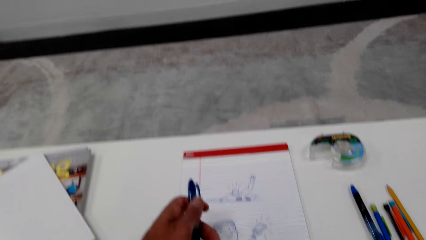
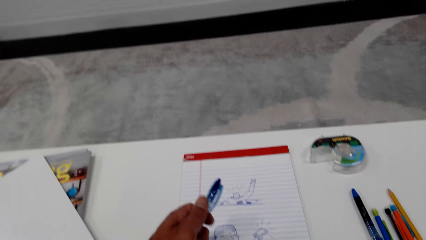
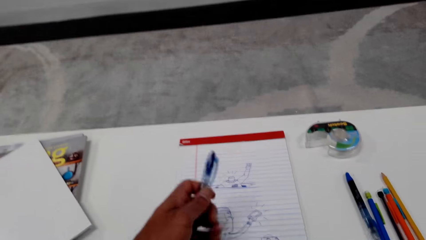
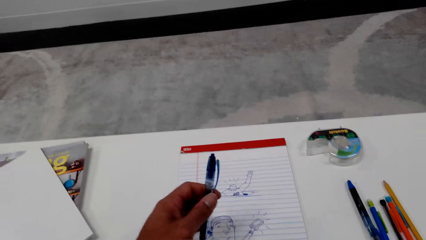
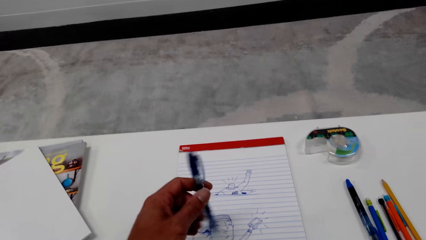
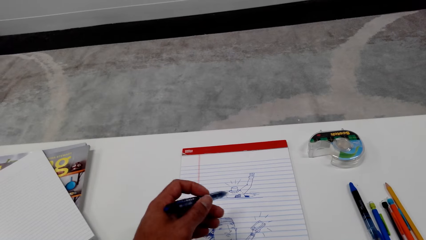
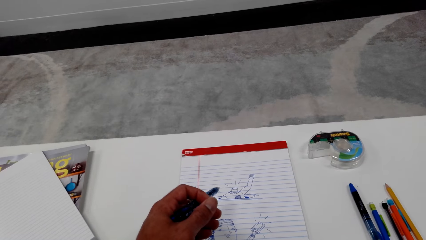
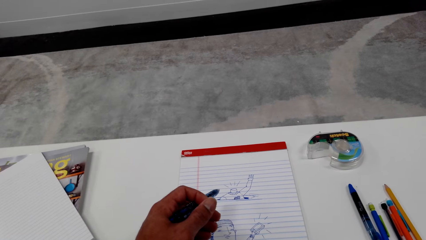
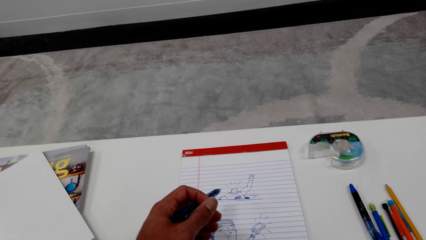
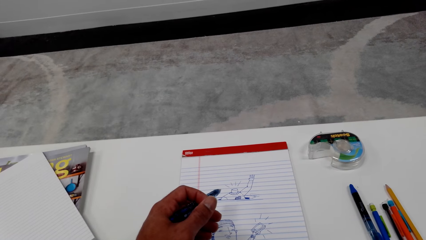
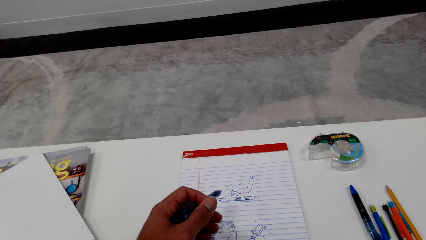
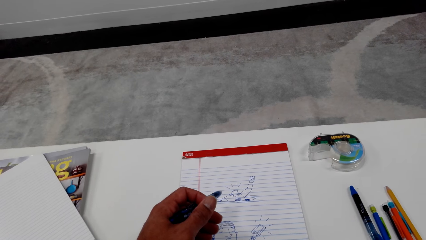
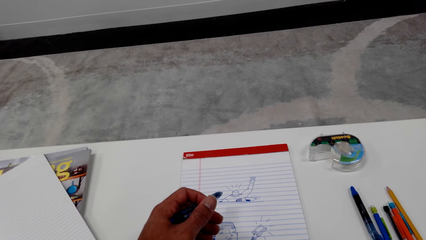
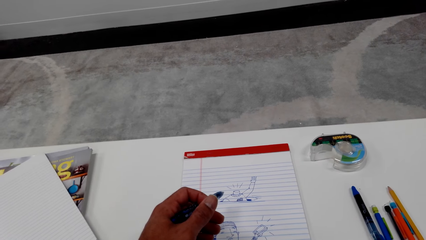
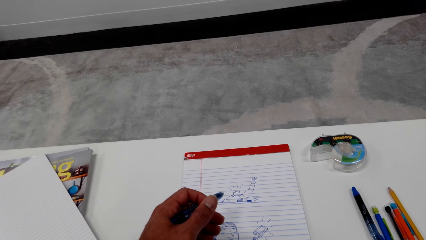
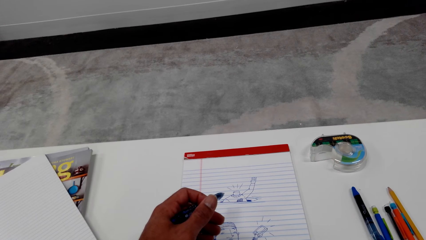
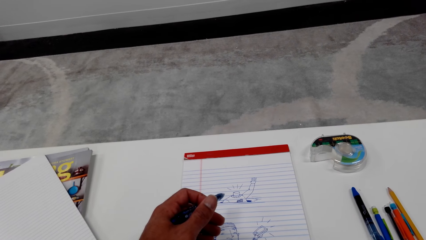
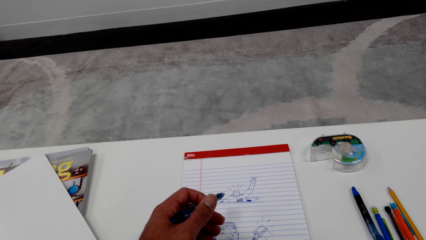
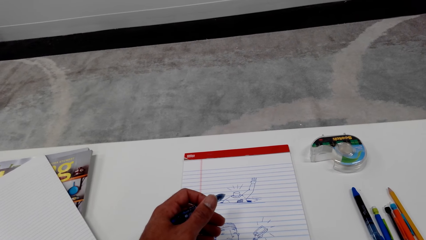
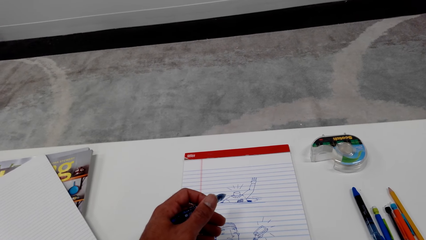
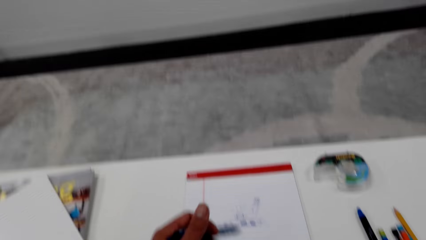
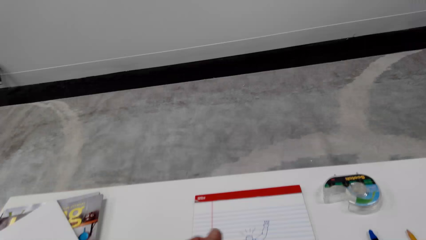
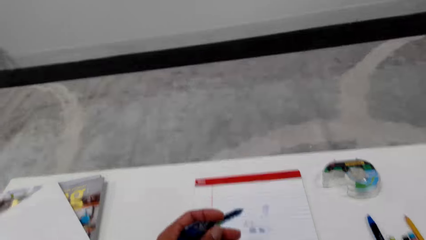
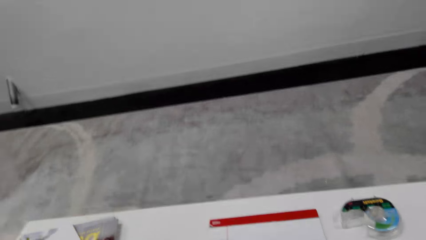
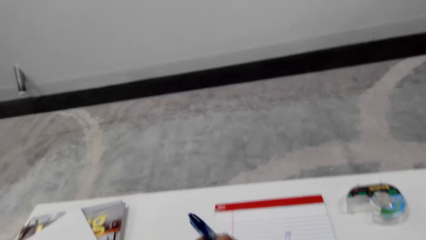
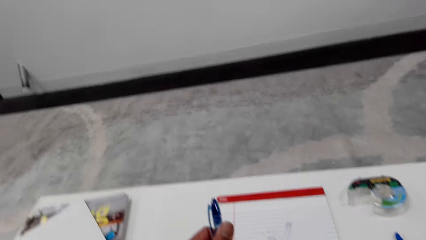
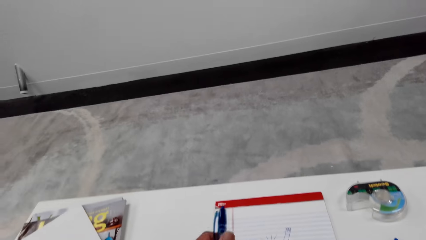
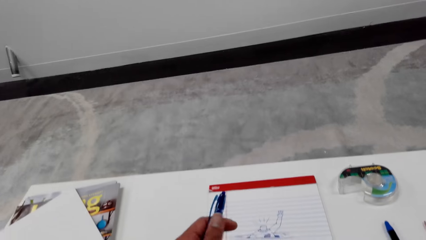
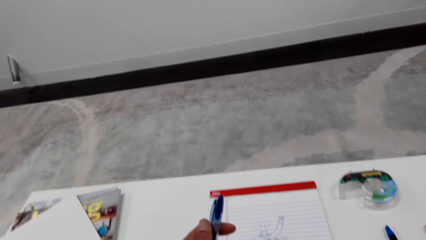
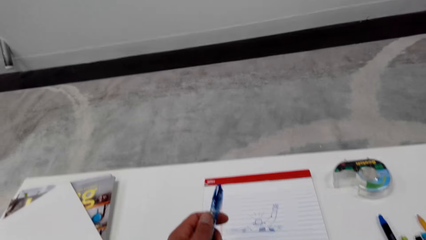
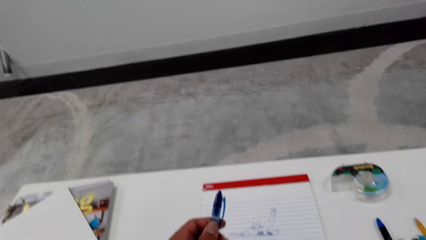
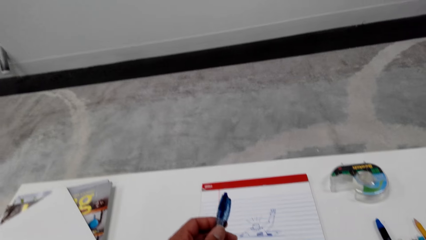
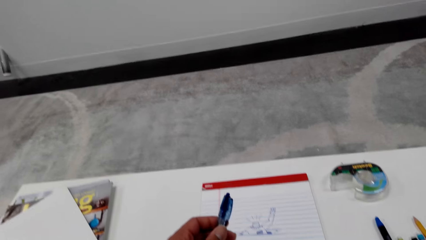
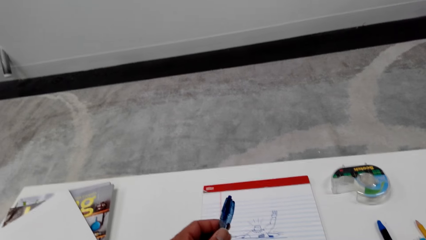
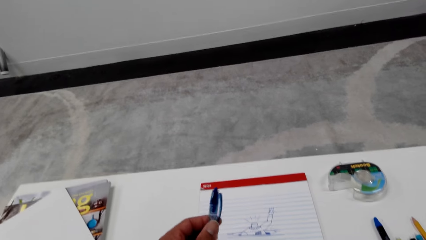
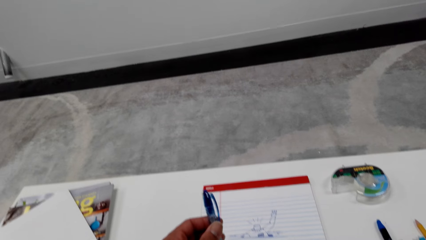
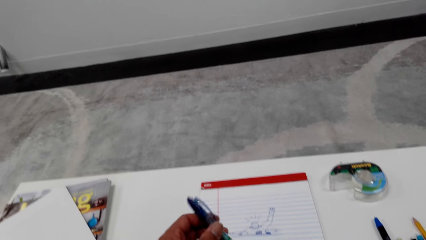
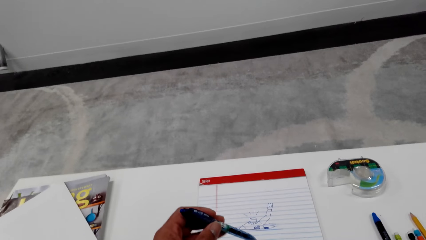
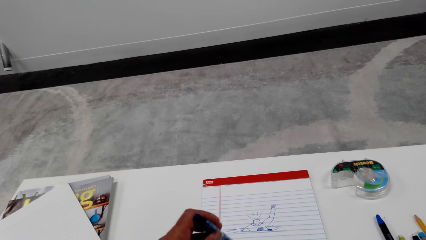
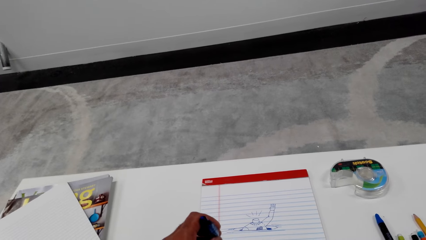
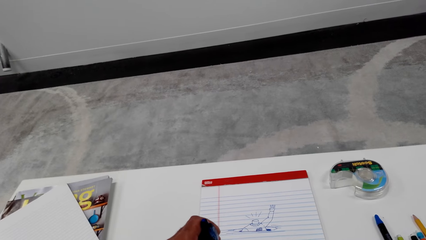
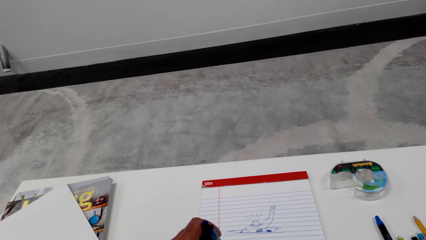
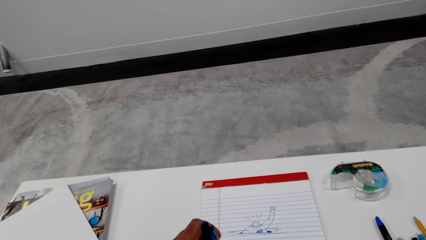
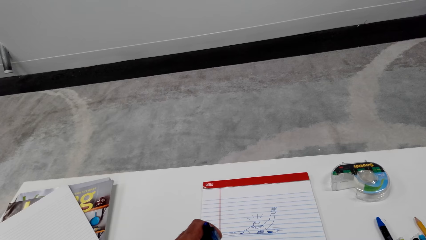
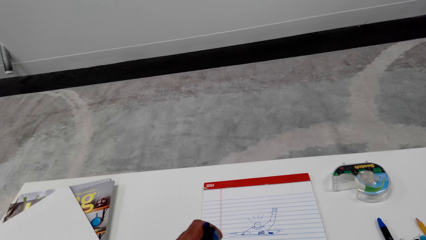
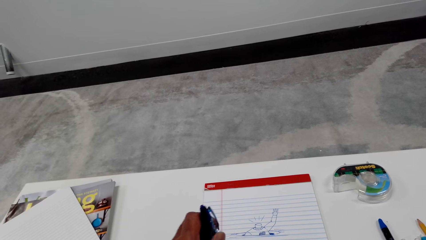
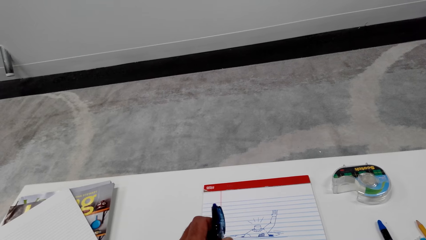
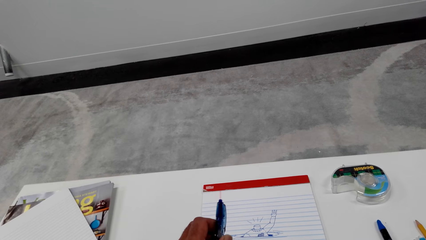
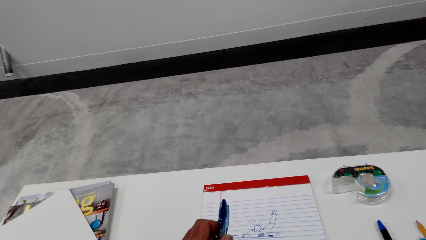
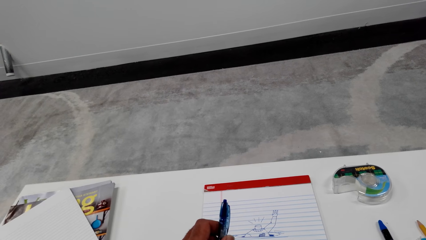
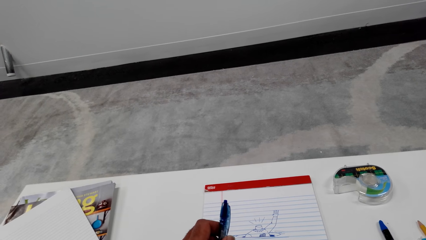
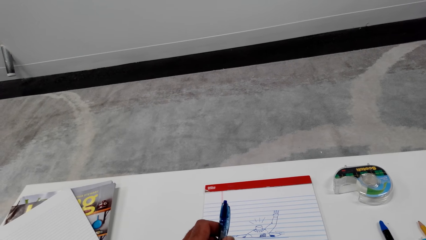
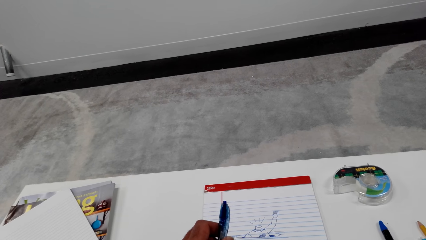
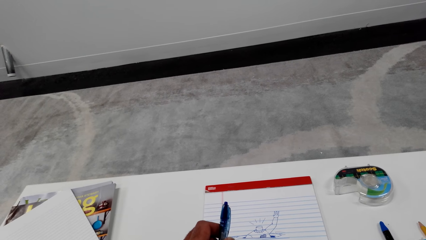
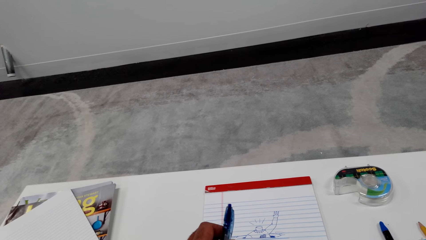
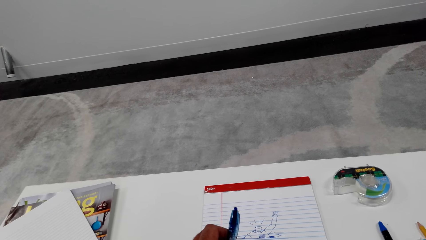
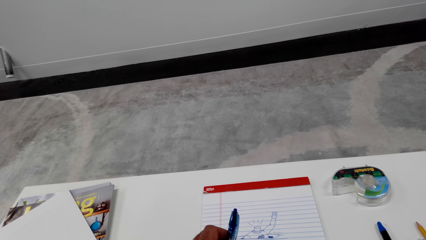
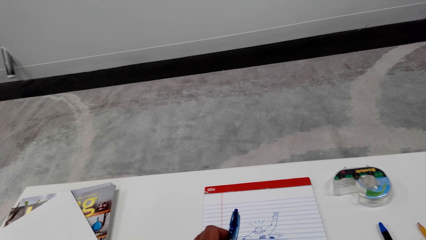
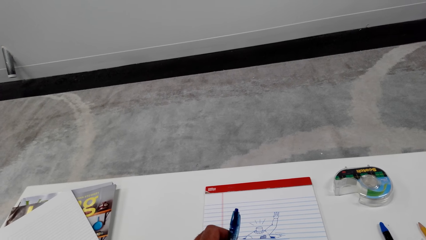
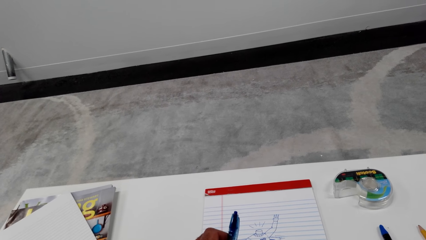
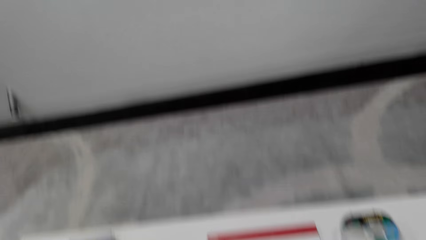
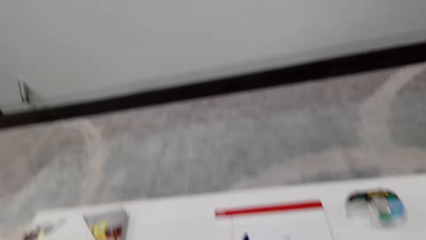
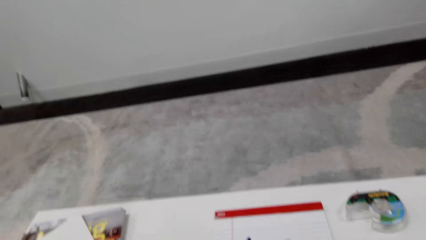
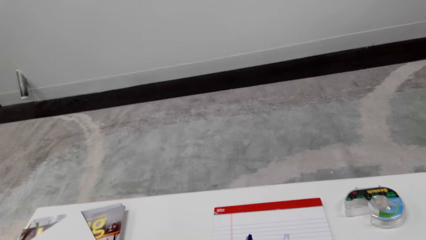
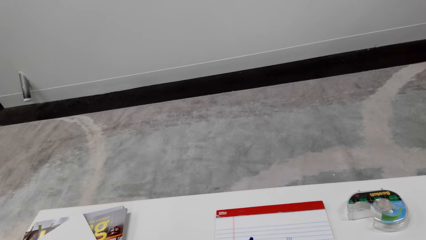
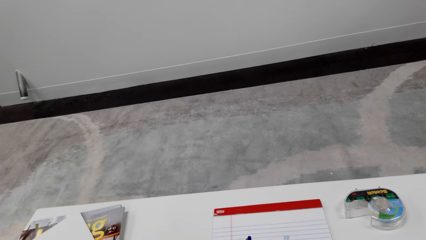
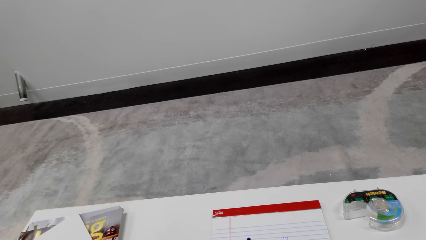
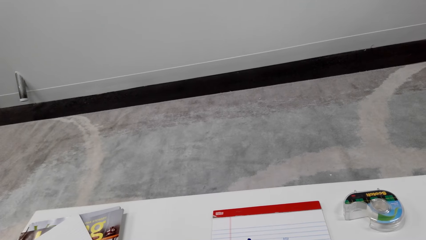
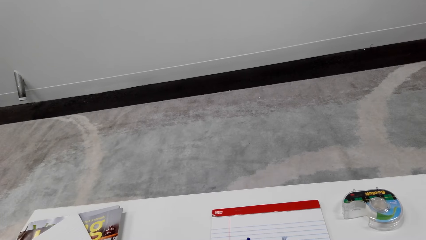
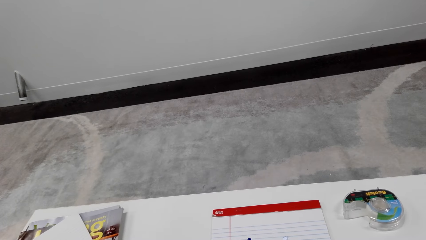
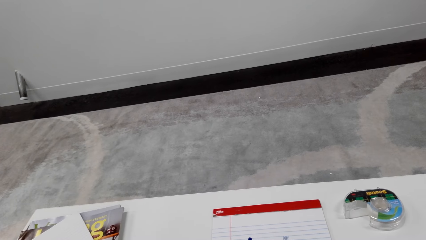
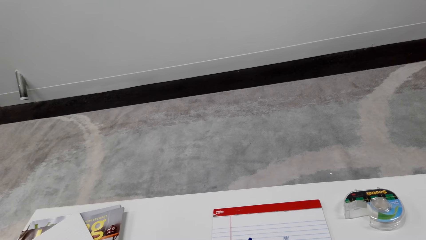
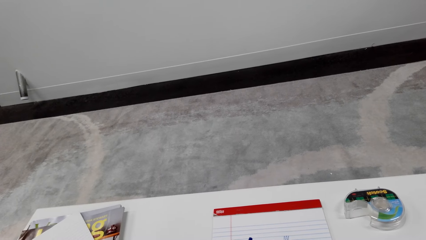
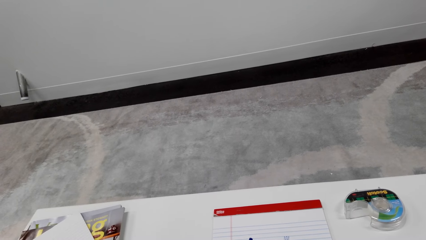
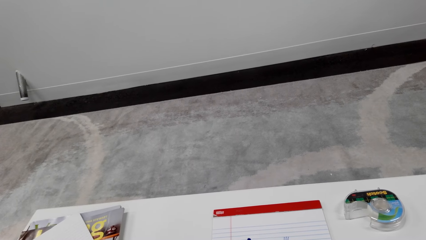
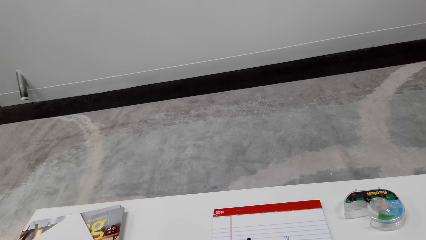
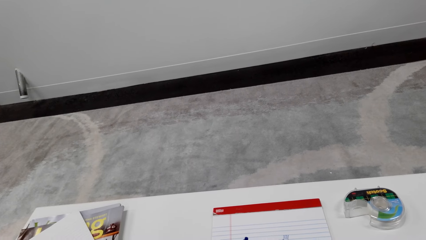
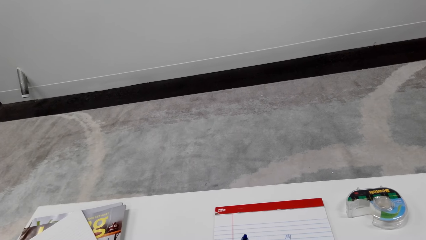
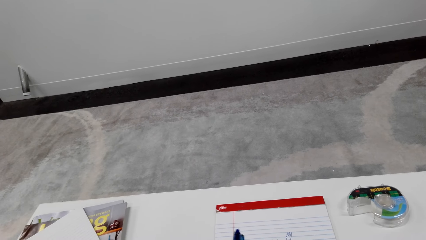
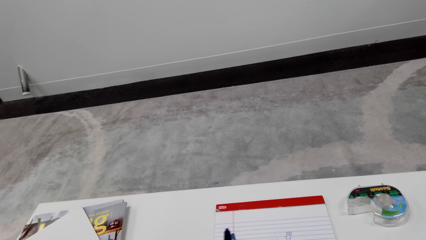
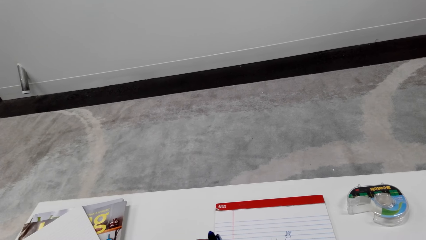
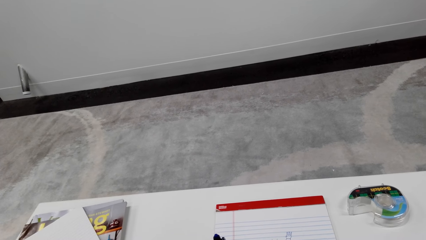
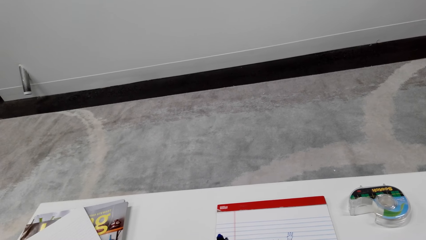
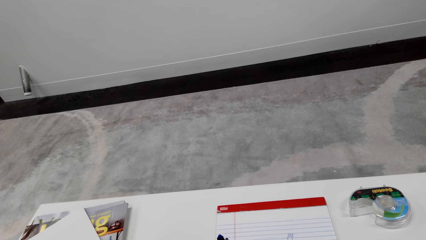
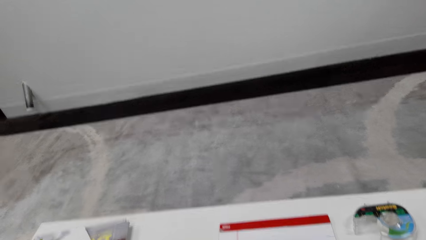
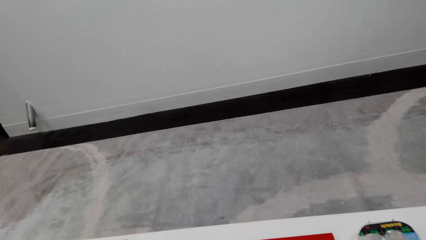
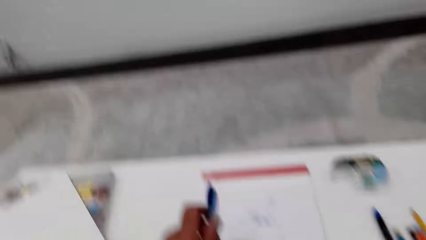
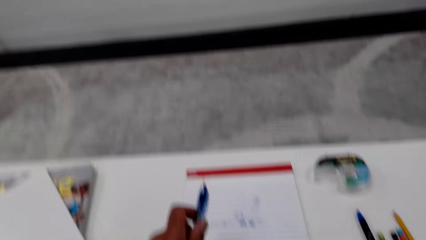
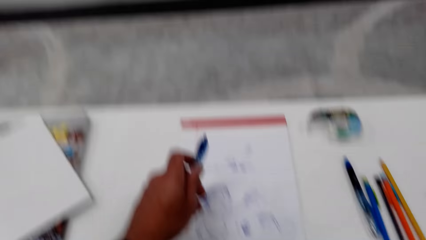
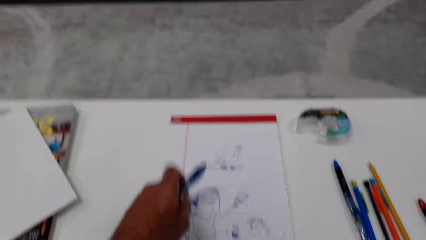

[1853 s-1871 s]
The camera wearer holds a pen. They look around.
